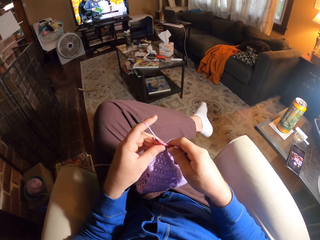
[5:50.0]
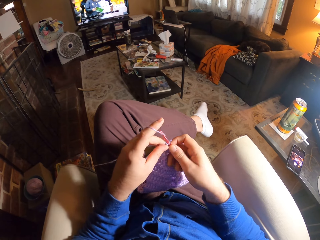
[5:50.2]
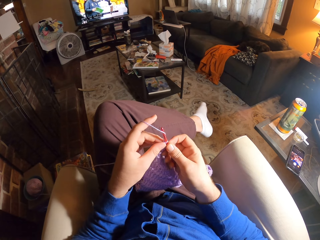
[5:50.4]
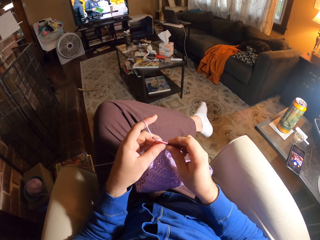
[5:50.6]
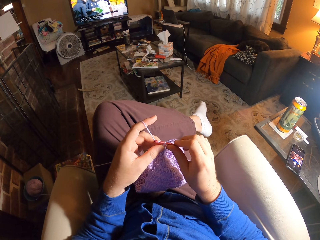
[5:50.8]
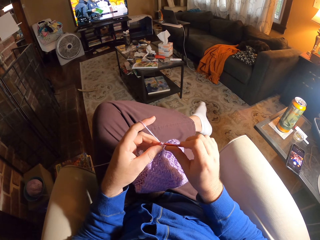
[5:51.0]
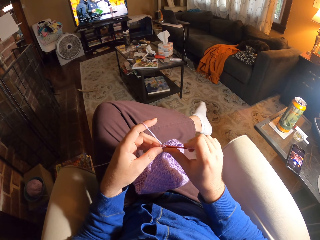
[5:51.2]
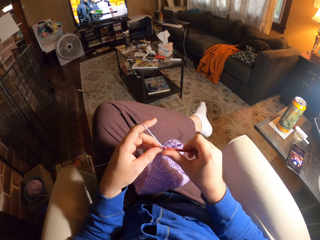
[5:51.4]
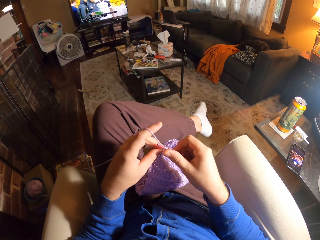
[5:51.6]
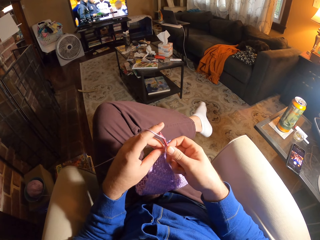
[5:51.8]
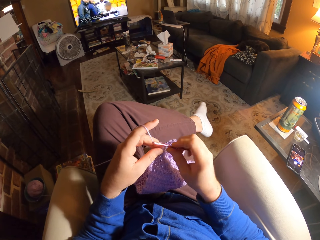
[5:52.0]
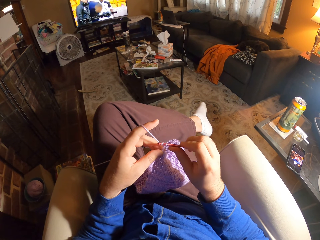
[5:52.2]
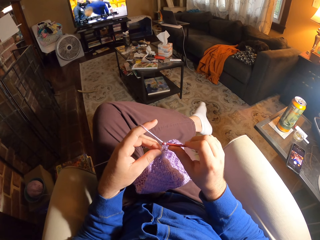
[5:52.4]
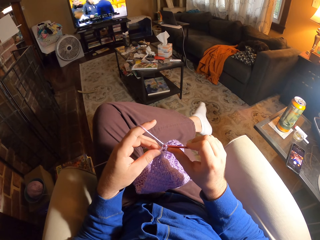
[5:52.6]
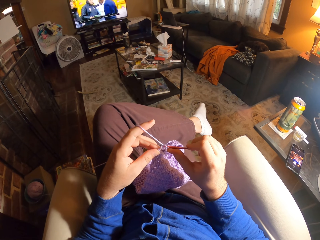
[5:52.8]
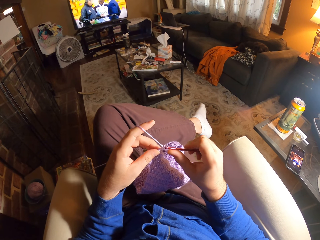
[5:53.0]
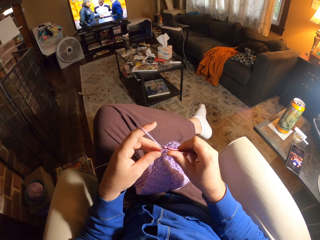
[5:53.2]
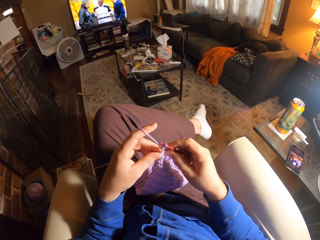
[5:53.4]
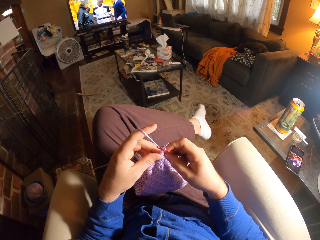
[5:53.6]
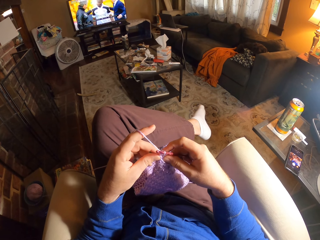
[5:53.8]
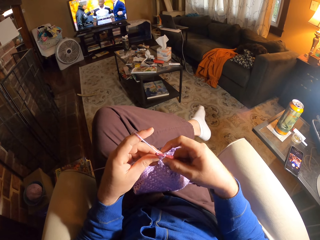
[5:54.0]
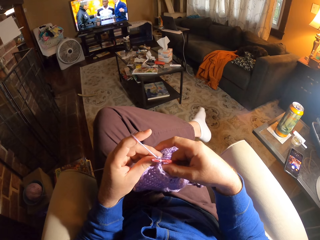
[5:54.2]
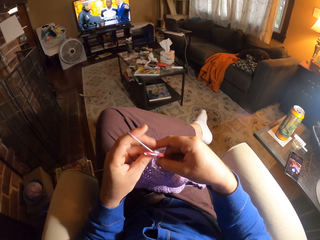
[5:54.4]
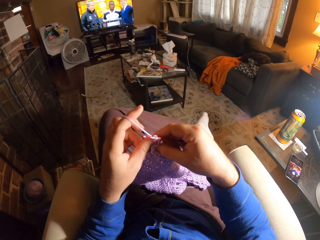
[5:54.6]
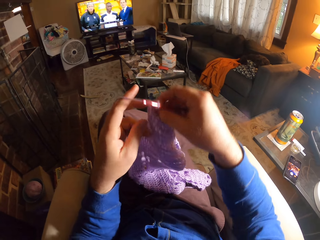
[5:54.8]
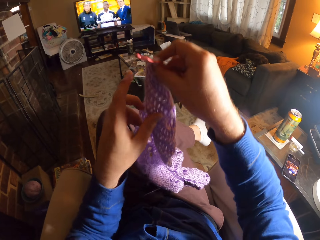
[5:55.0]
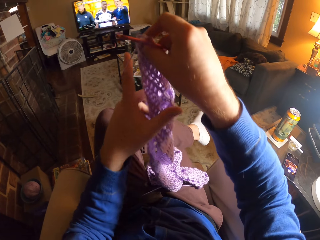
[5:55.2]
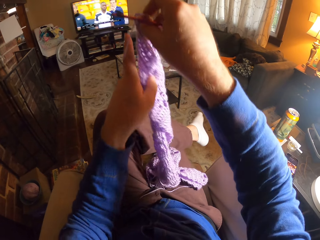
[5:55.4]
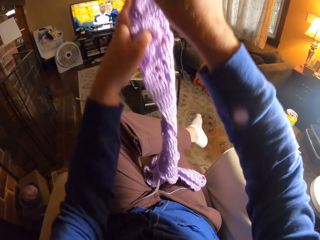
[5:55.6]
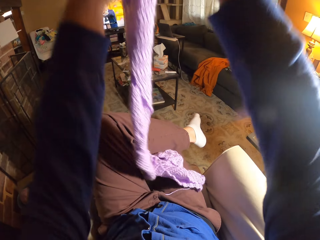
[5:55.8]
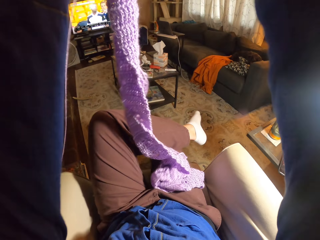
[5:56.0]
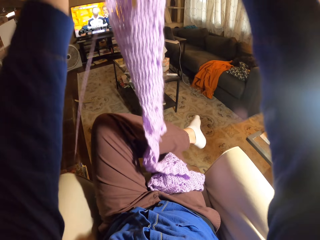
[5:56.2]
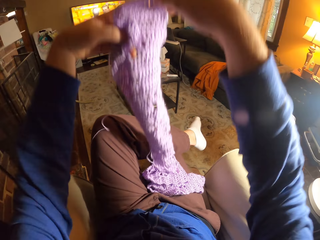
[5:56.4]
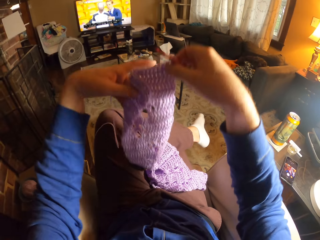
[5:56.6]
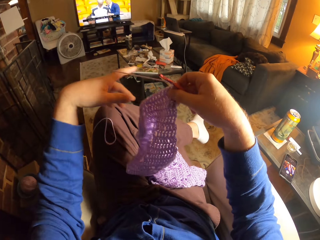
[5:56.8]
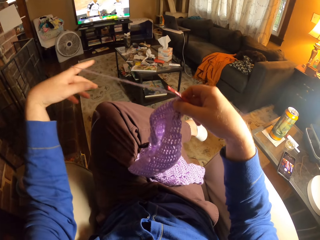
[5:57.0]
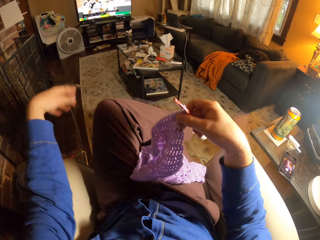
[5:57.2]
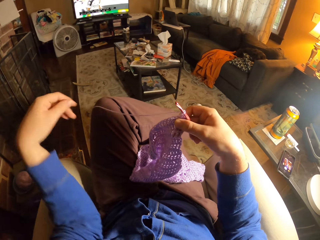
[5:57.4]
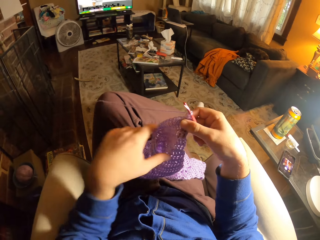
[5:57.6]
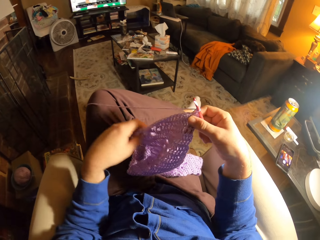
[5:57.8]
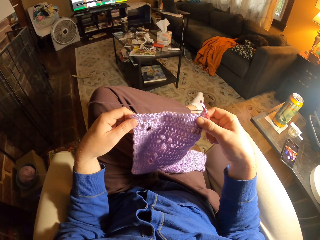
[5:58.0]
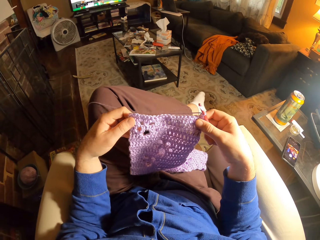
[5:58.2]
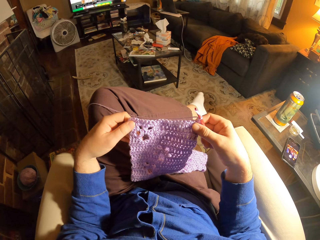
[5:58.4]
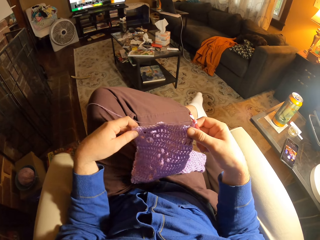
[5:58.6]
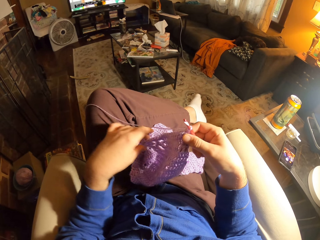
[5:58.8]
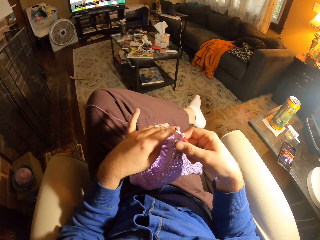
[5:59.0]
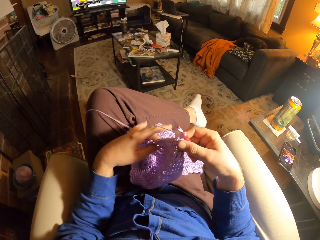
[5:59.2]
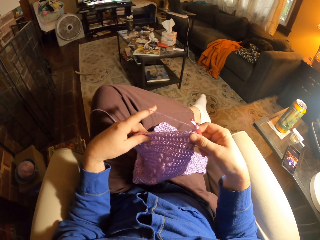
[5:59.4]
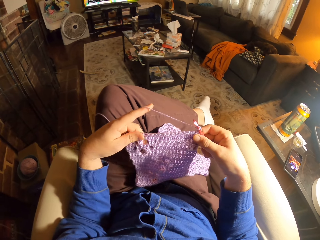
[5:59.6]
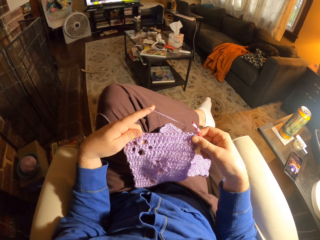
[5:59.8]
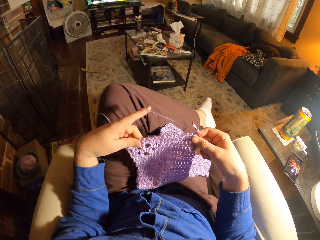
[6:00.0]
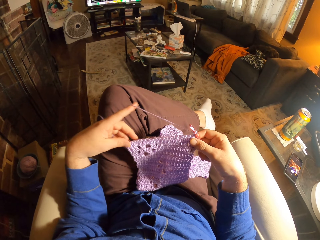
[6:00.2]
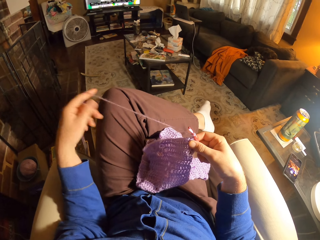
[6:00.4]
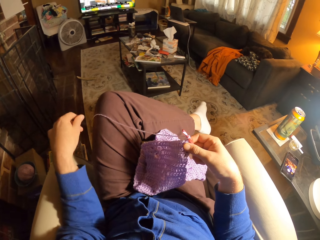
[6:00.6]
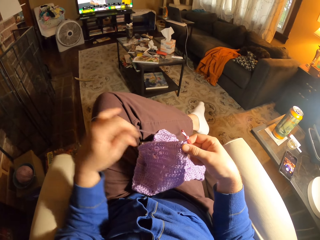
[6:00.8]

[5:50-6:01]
The camera wearer crochets using a crochet hook. They adjust the fabric. They adjust the yarn. They adjust the fabric.

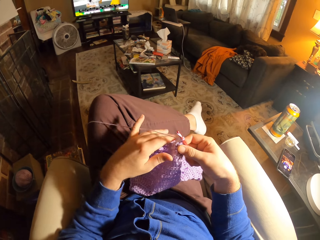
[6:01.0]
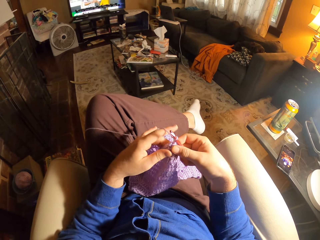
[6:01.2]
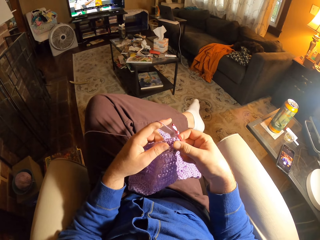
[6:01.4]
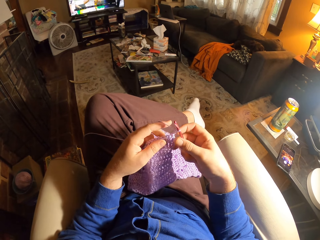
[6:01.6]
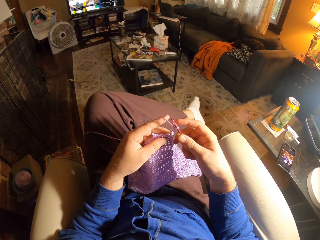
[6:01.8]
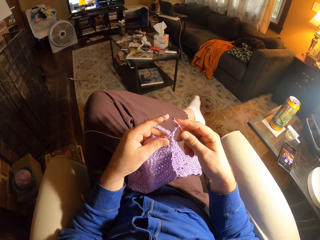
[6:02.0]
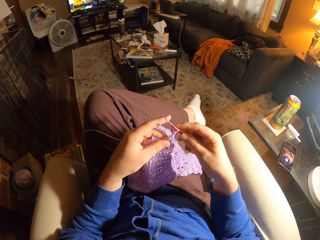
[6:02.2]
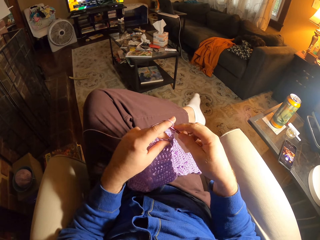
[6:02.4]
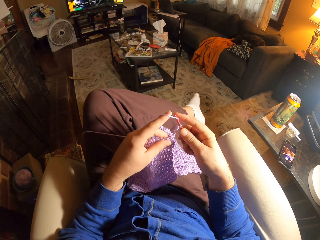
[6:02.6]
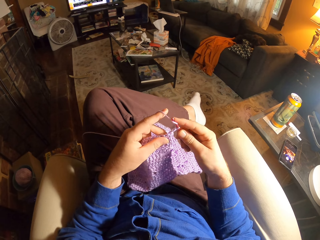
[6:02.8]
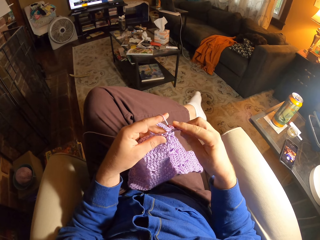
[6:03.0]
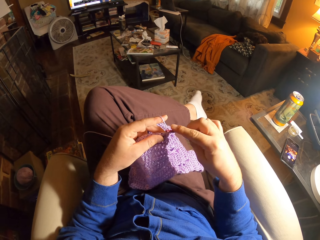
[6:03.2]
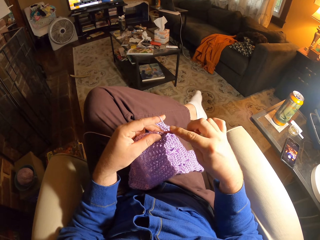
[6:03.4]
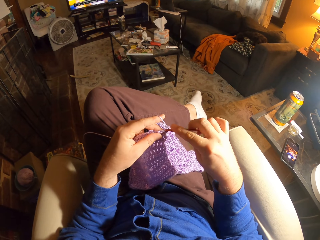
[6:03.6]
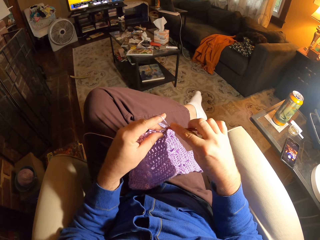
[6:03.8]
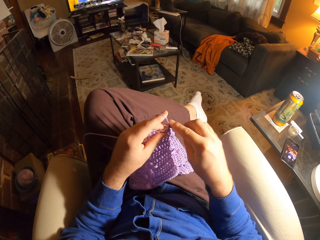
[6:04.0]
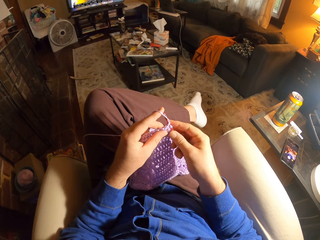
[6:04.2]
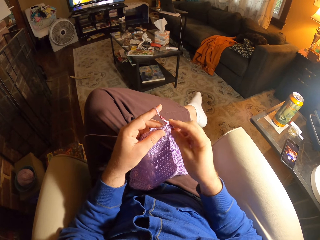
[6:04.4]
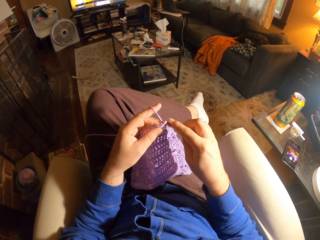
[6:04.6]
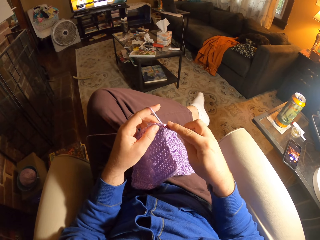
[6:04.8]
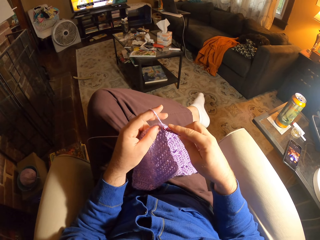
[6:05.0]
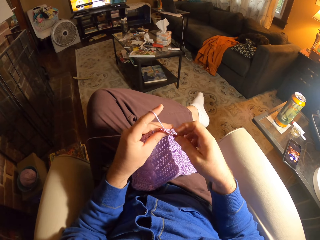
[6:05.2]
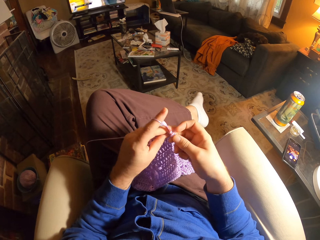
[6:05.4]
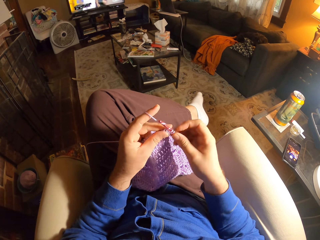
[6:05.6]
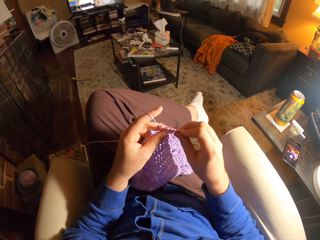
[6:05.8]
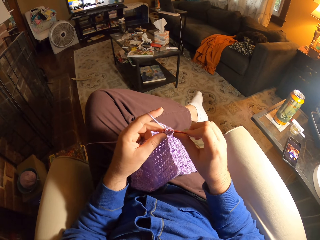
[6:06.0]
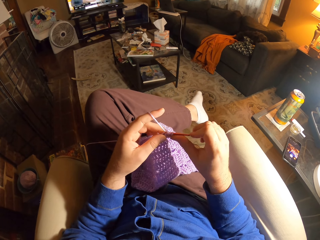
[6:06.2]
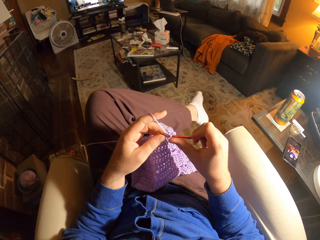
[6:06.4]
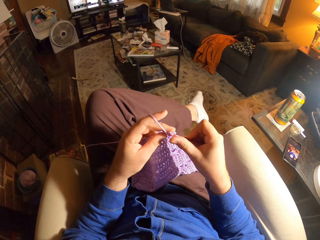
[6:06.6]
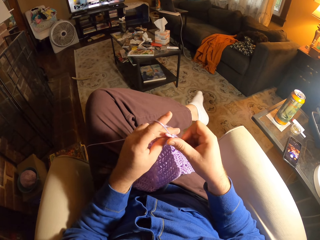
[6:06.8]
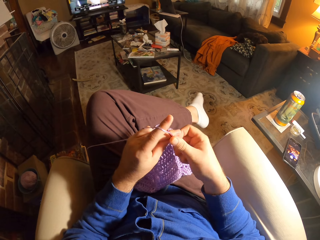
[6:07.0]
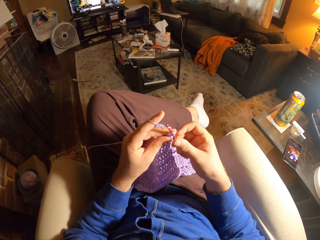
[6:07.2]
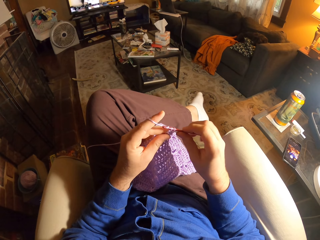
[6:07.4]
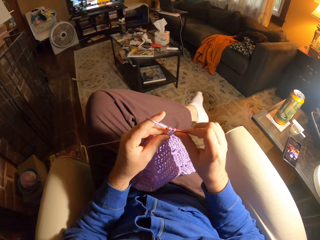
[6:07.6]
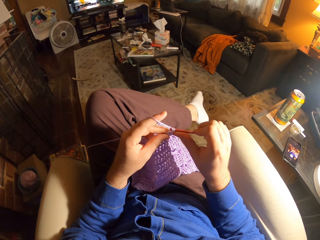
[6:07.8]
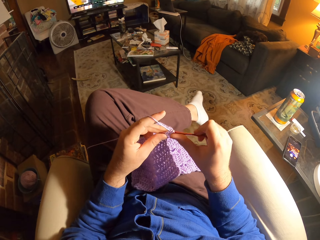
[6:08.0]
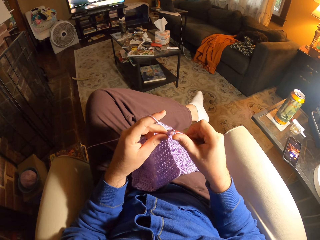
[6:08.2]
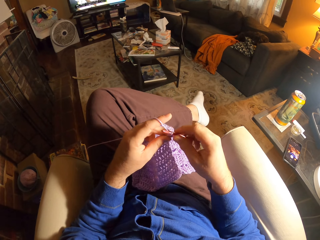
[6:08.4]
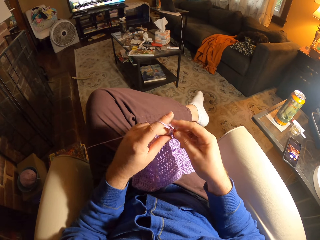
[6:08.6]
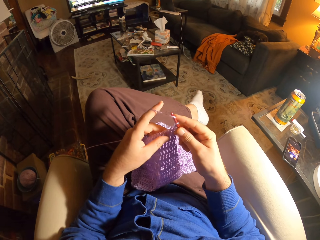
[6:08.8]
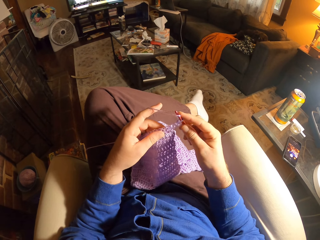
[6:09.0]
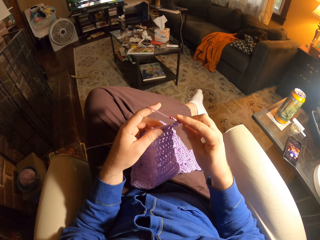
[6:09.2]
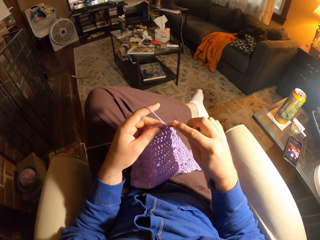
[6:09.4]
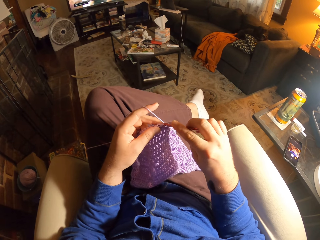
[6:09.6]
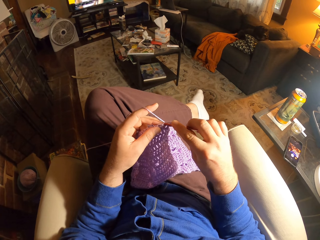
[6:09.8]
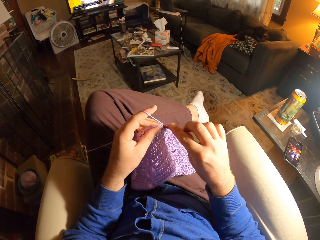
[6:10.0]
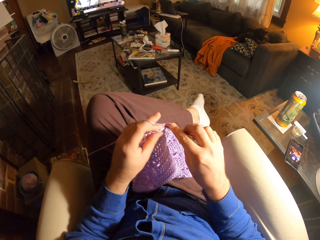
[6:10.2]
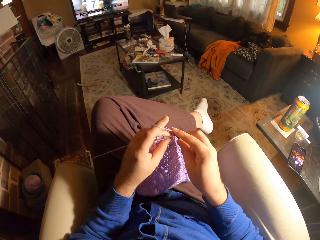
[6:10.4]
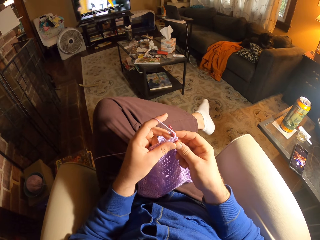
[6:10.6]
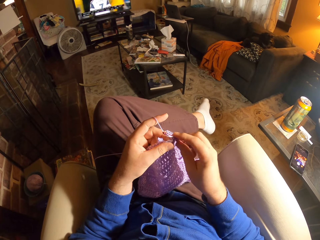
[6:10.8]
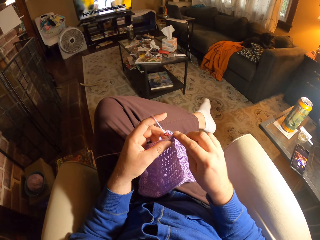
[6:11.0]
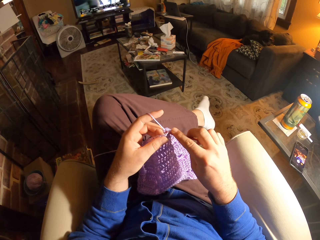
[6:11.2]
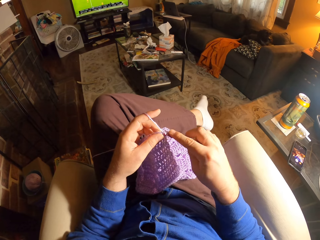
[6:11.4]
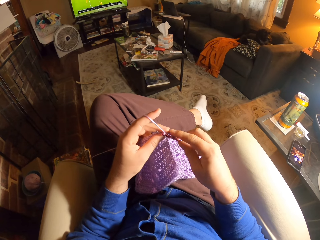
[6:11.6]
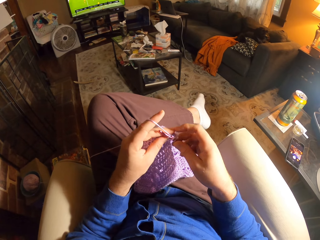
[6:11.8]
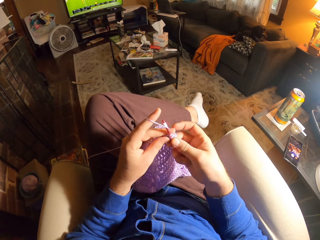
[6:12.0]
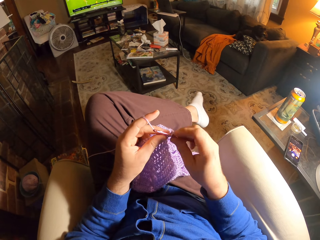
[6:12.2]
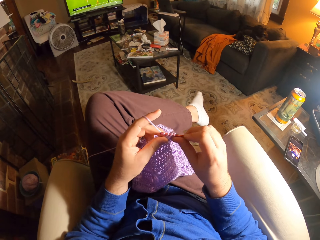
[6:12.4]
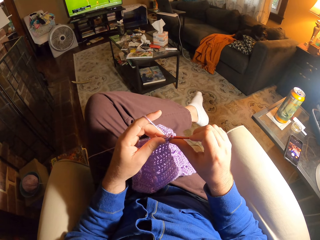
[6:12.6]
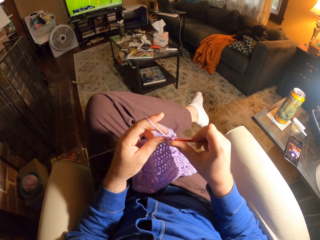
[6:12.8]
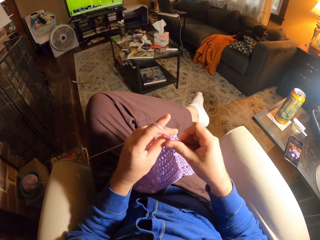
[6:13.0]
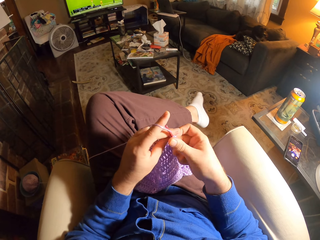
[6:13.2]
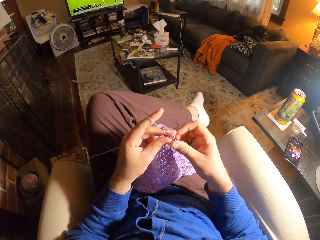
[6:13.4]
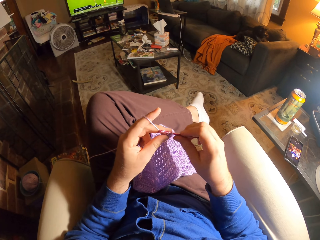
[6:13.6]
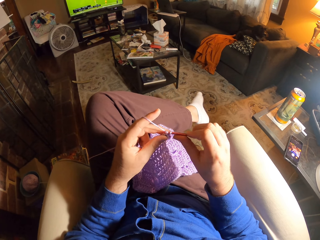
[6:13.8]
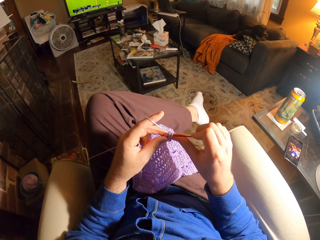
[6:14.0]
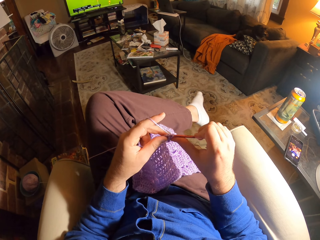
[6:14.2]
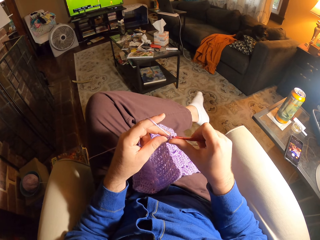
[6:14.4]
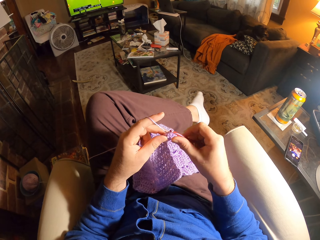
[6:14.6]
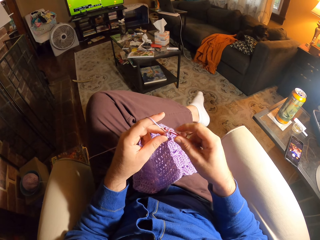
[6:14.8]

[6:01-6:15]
The camera wearer loops the yarn around the crochet hook. They crochet using the crochet hook.
